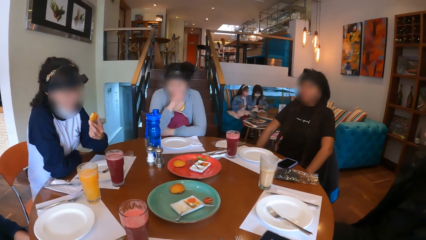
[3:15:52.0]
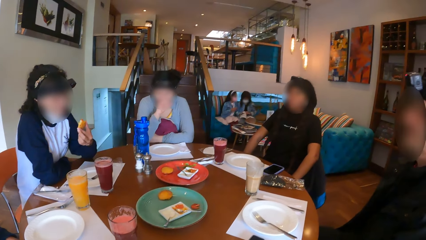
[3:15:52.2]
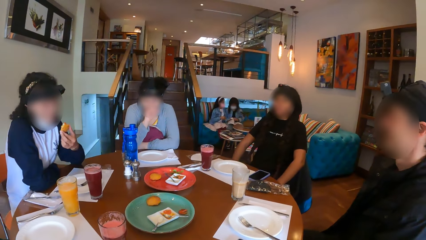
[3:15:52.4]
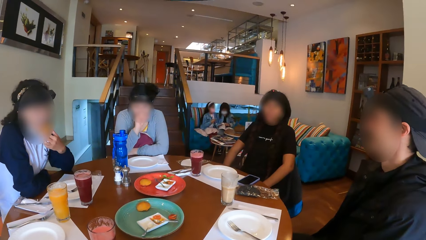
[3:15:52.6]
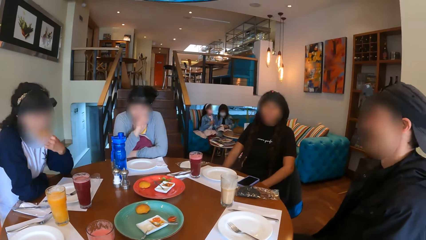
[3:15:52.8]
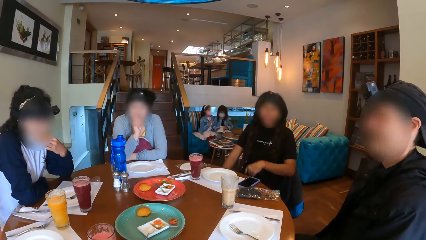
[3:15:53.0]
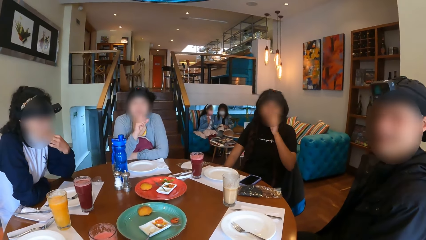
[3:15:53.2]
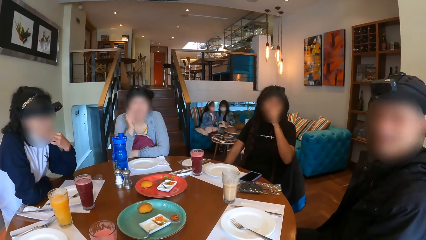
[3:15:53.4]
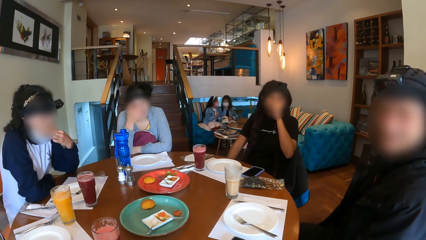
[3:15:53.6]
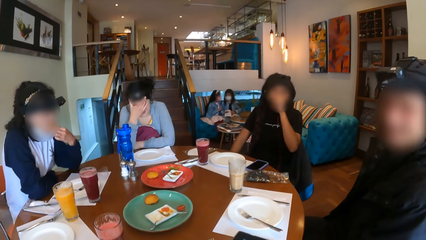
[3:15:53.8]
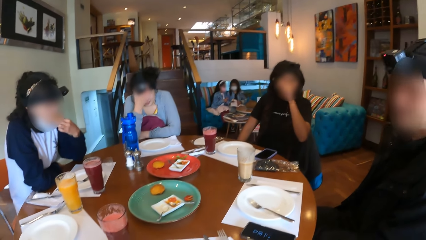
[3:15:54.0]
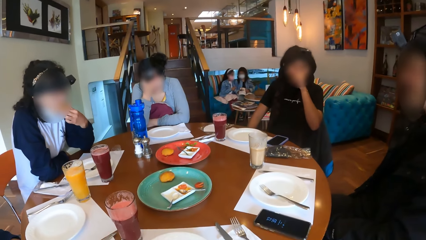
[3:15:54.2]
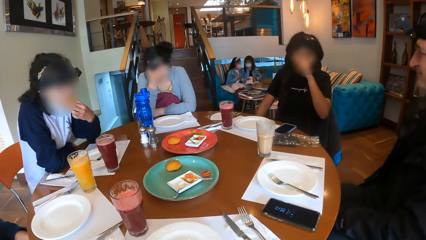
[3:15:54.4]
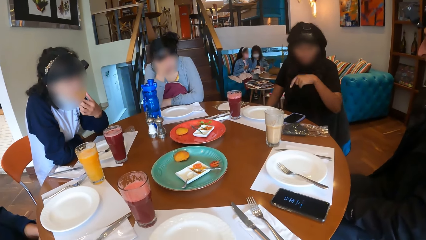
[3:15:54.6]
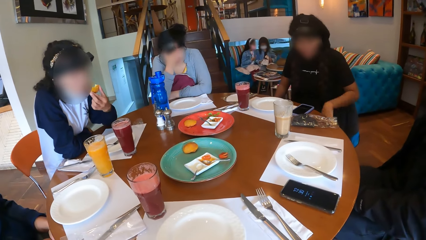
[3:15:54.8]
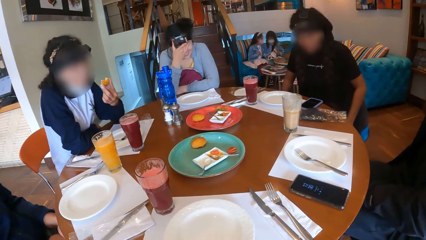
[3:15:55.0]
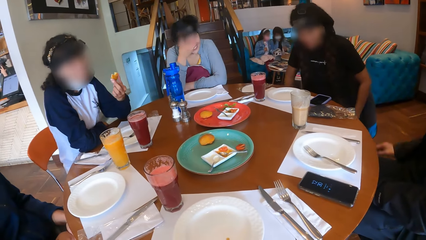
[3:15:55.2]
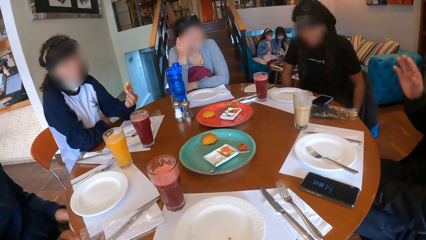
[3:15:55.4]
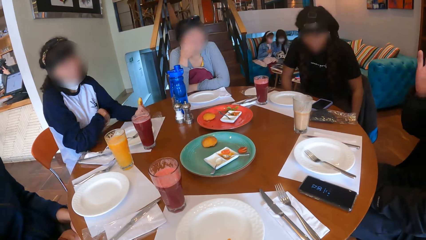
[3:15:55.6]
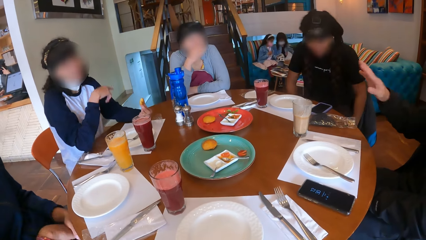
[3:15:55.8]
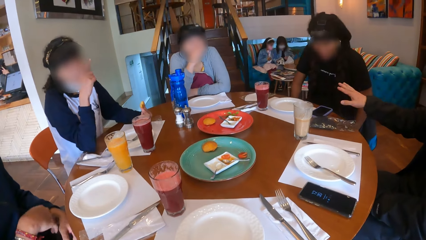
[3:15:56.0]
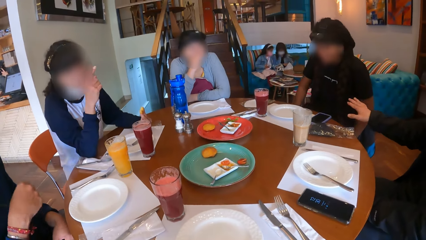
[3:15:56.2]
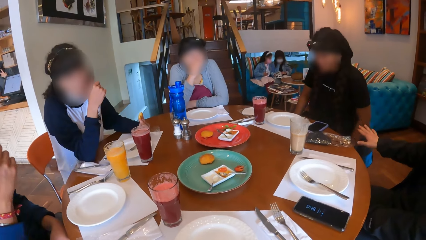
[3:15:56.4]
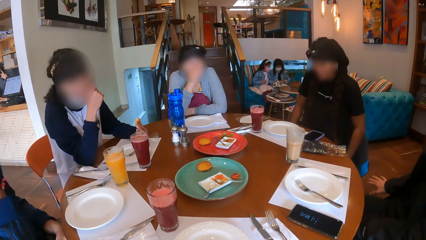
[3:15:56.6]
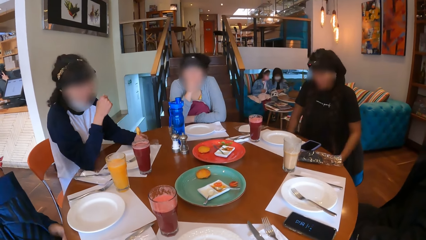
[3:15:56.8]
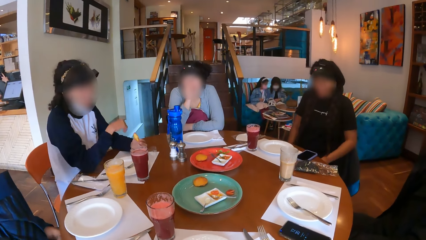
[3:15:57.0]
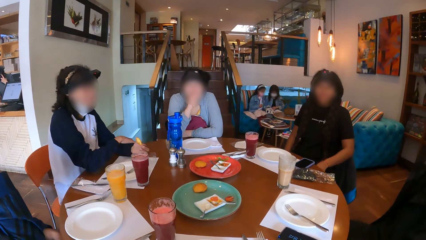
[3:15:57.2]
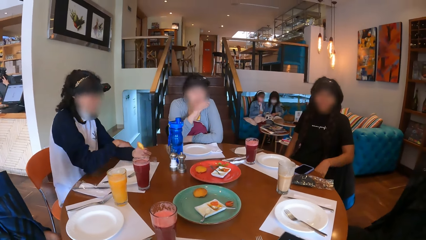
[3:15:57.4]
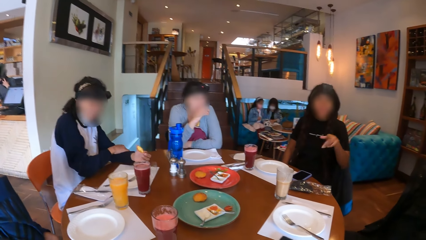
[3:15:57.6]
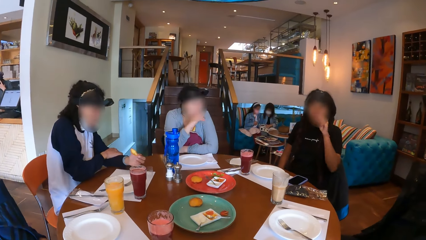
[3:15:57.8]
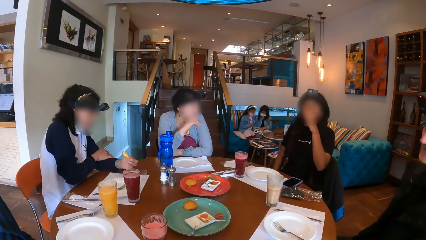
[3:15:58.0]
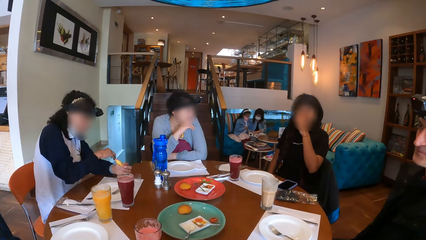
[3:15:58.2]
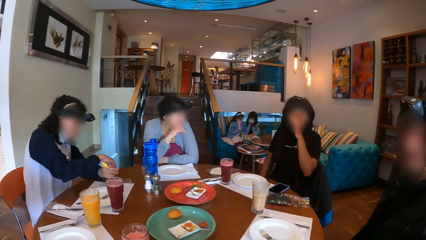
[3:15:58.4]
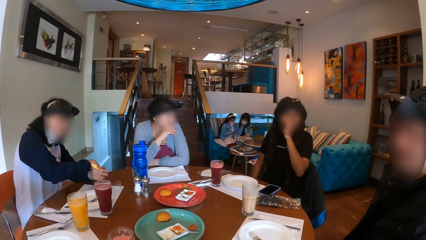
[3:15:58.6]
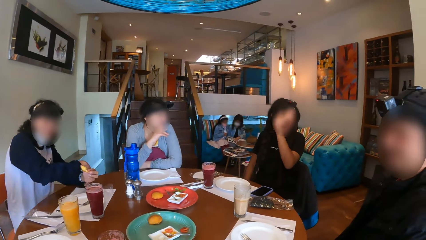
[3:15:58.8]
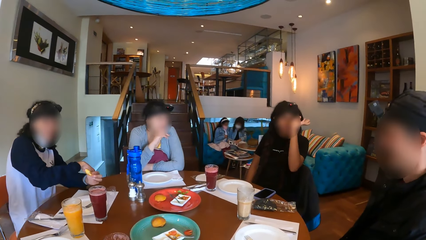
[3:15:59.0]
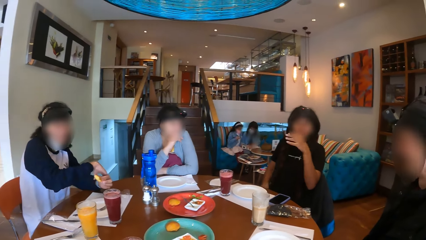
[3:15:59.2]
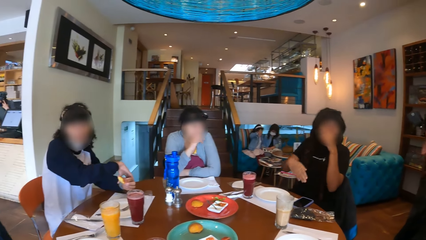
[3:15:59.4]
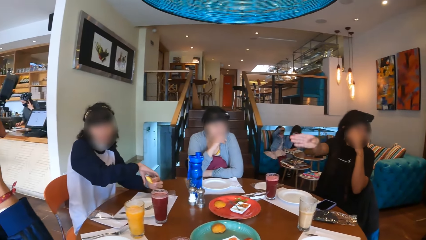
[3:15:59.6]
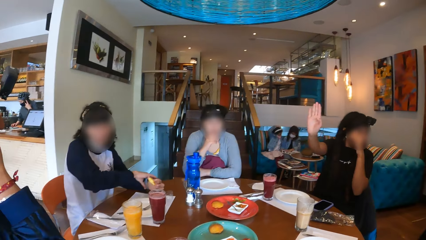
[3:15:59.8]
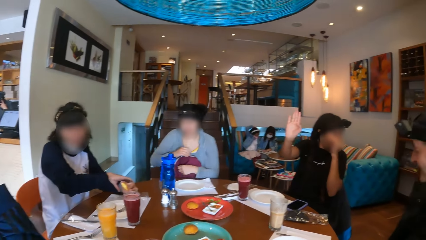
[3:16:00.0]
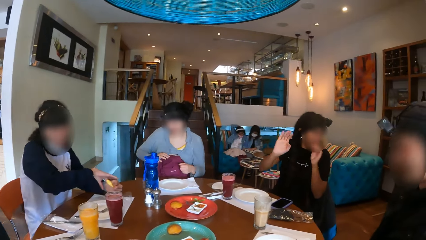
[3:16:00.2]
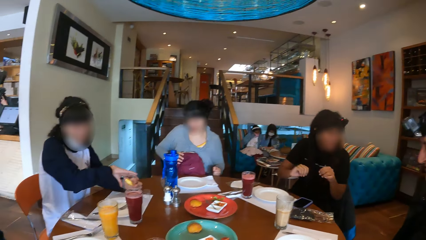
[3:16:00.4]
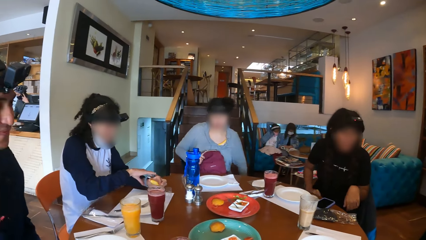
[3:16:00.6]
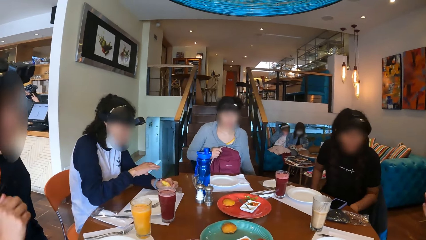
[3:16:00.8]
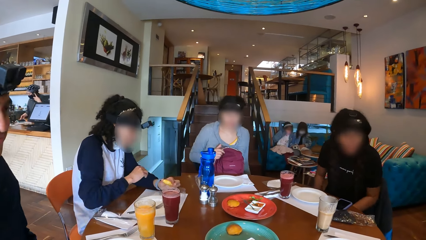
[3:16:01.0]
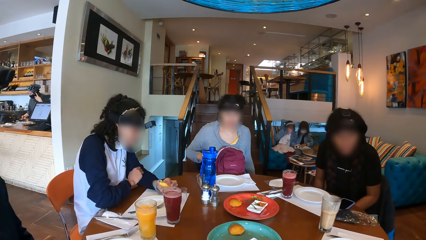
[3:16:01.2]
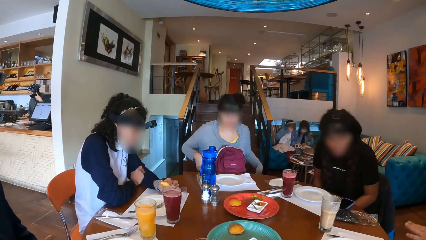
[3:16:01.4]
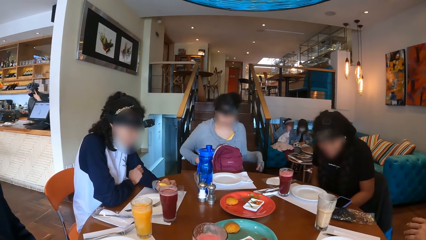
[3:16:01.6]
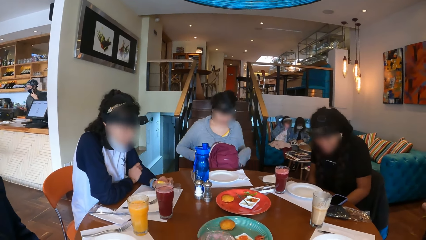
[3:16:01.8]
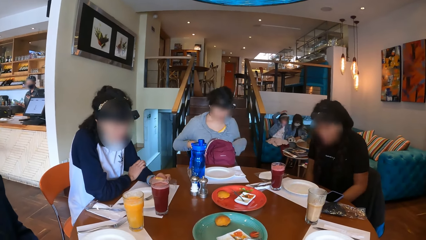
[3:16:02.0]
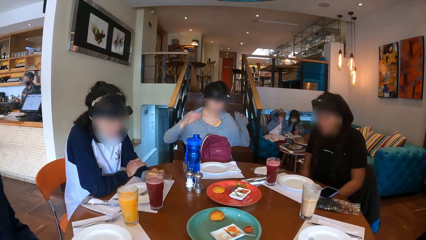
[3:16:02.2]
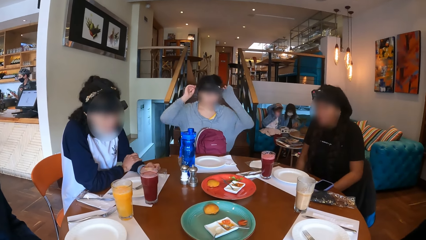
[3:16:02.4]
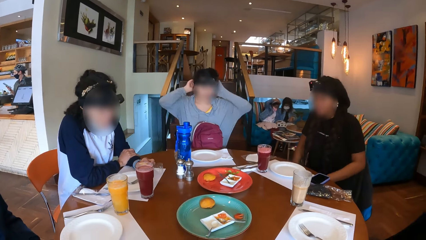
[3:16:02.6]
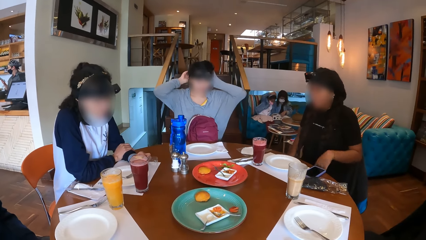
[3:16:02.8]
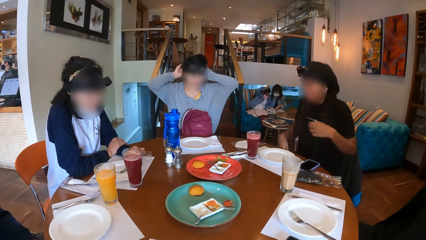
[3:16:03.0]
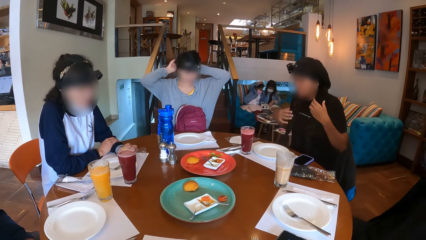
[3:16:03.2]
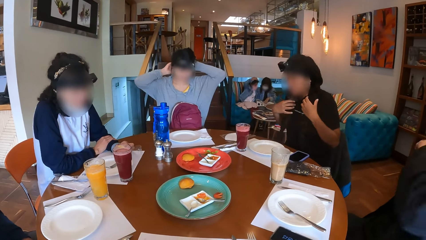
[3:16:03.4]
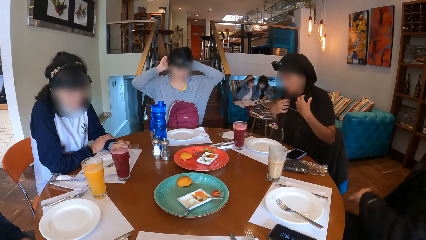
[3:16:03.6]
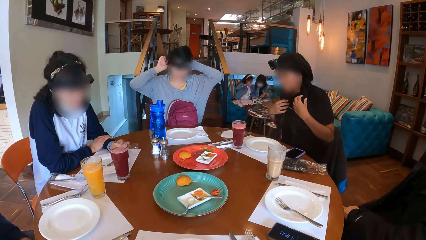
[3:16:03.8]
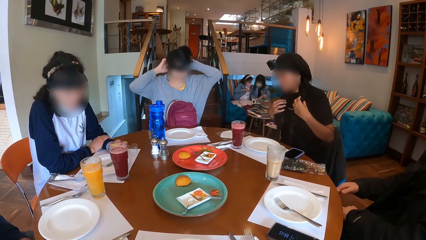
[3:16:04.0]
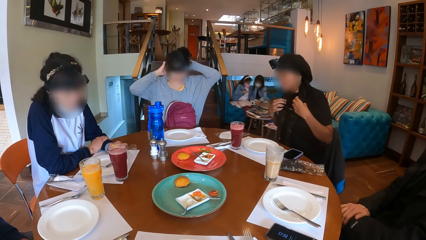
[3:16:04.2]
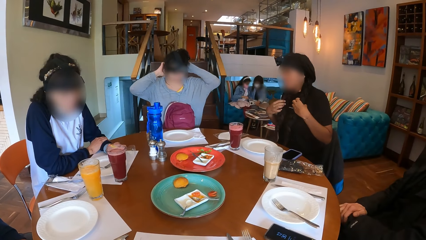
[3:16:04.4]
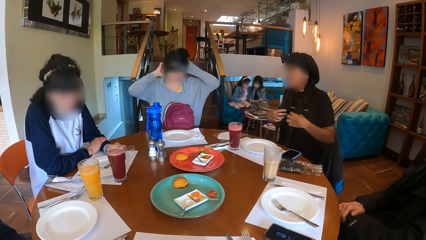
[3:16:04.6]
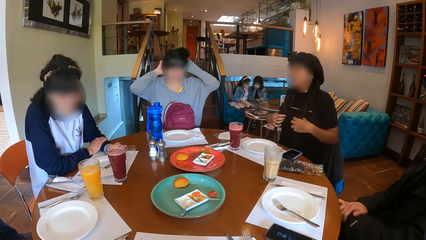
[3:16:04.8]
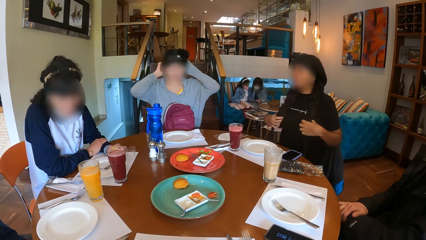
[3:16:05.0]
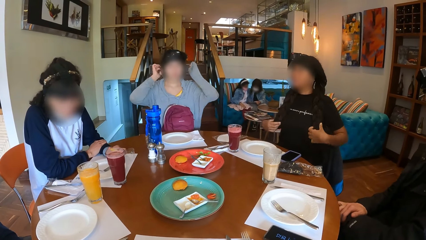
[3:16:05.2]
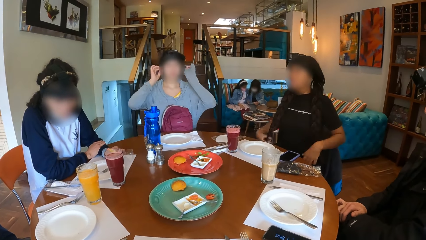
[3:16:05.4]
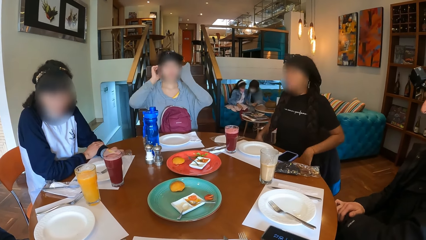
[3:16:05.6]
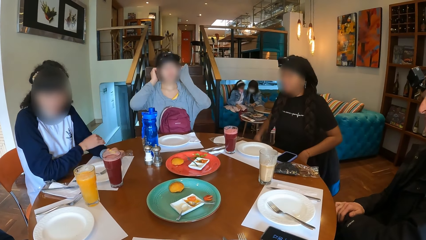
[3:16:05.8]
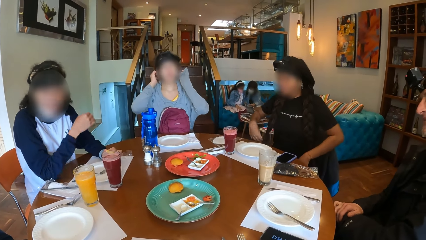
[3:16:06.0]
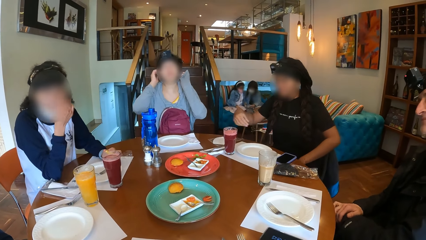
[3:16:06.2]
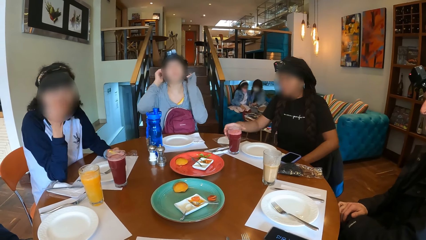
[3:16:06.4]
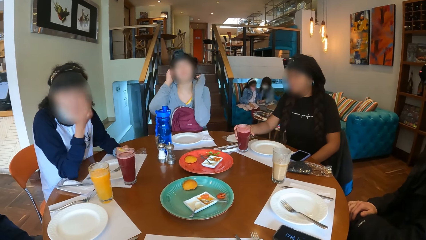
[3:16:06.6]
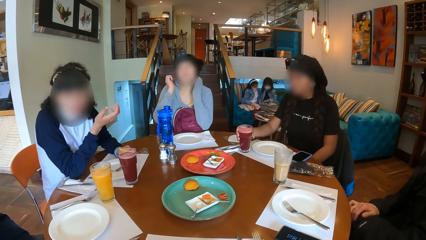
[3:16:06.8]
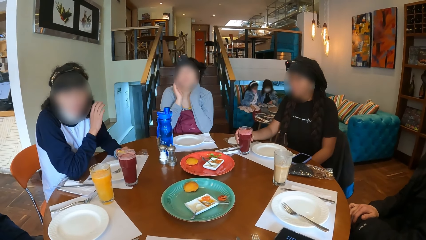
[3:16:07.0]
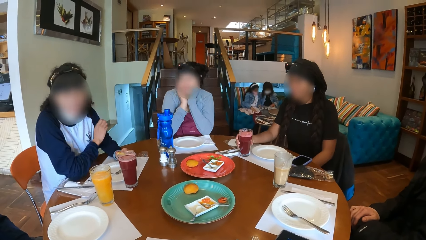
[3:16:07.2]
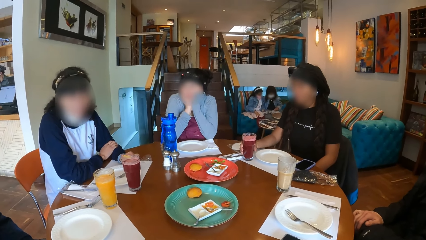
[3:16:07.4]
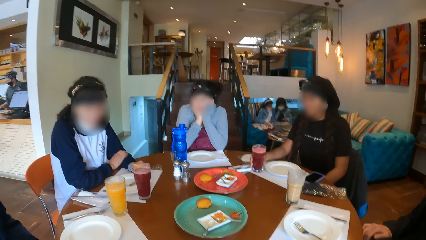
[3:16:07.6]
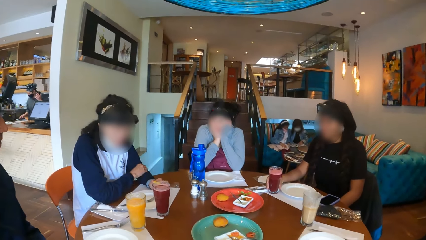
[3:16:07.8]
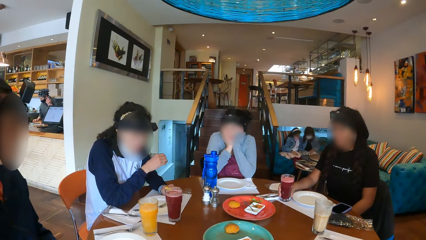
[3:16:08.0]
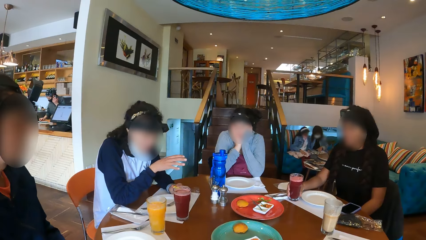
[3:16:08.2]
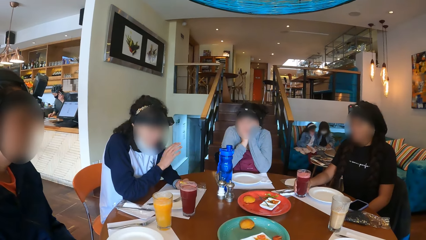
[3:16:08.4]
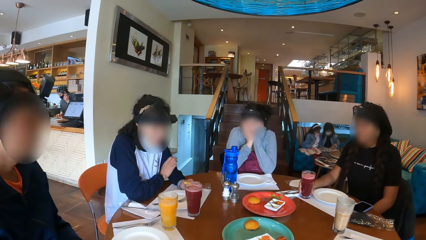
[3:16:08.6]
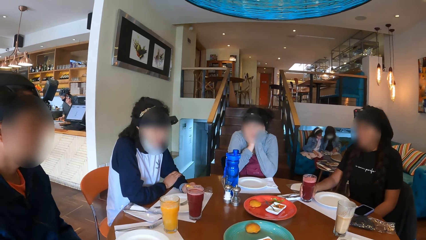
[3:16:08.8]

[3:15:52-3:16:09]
A man interacts with a woman. Another woman adjusts the camera. The first woman interacts with a third woman. The first woman holds the cup on the table with her right hand.
